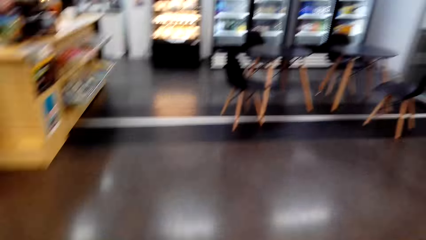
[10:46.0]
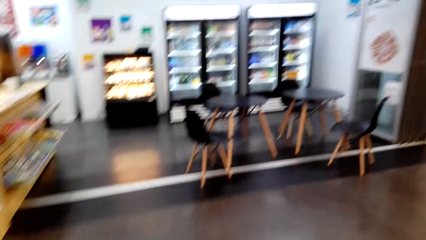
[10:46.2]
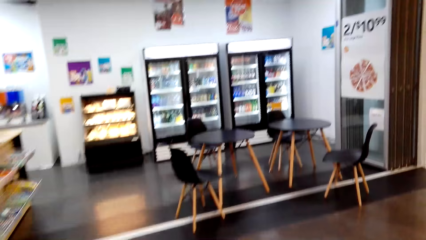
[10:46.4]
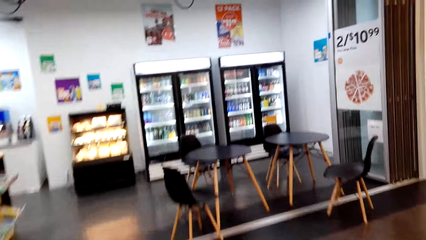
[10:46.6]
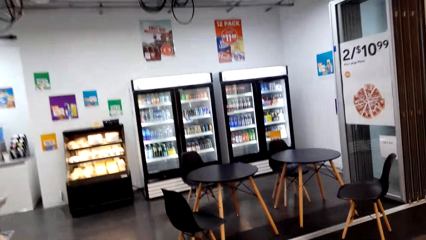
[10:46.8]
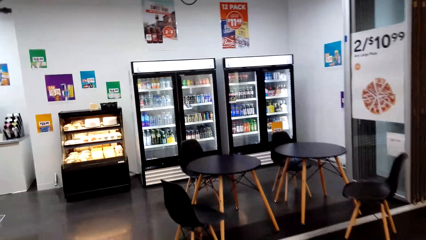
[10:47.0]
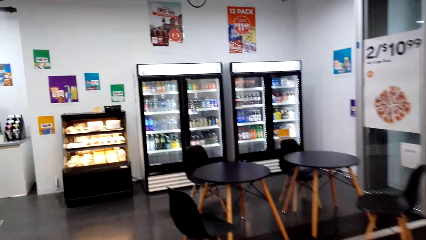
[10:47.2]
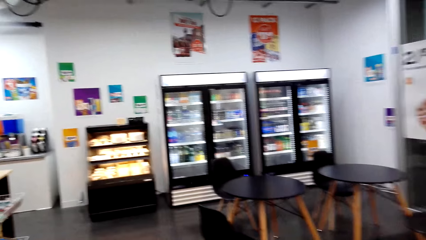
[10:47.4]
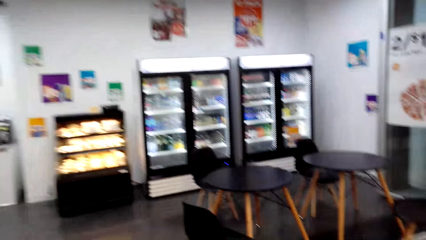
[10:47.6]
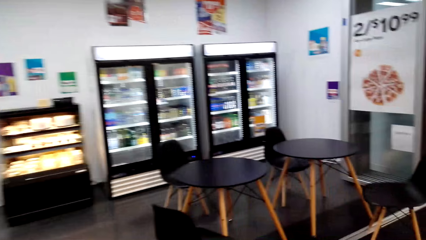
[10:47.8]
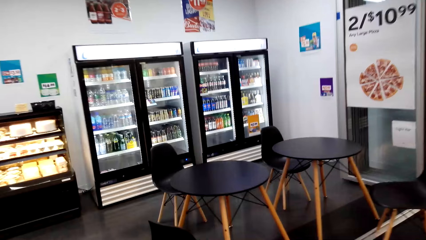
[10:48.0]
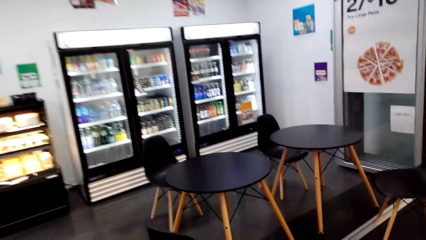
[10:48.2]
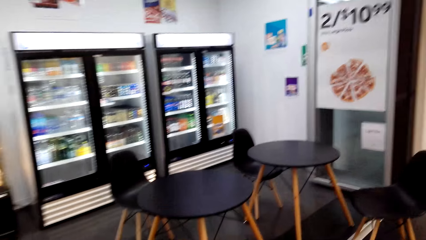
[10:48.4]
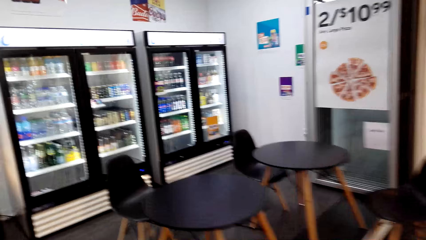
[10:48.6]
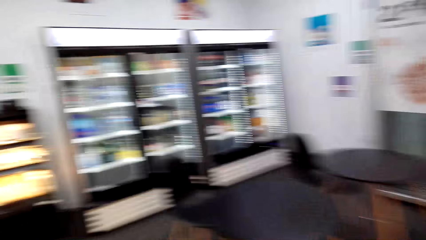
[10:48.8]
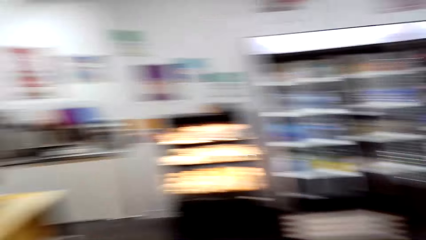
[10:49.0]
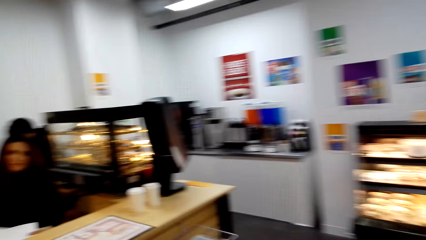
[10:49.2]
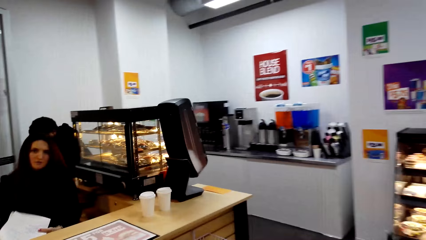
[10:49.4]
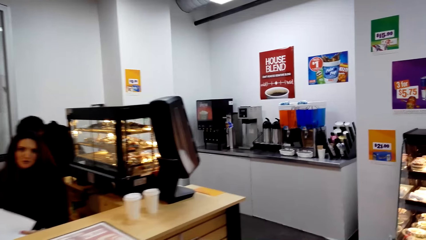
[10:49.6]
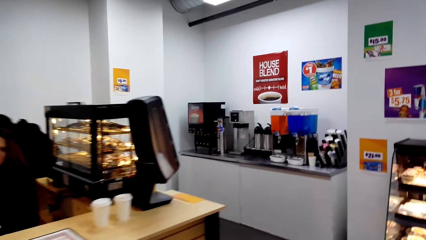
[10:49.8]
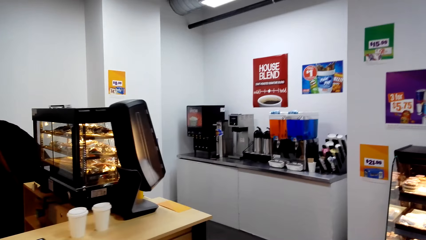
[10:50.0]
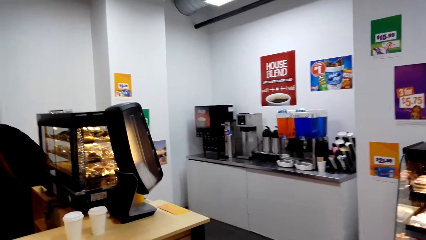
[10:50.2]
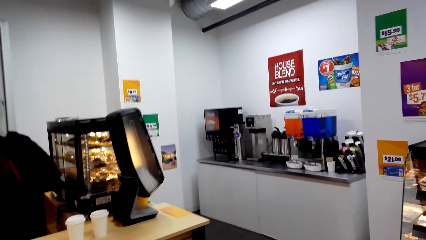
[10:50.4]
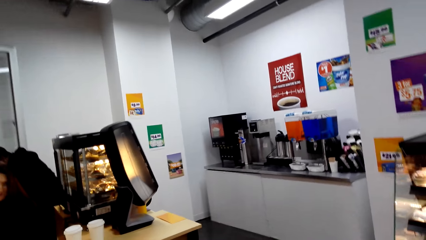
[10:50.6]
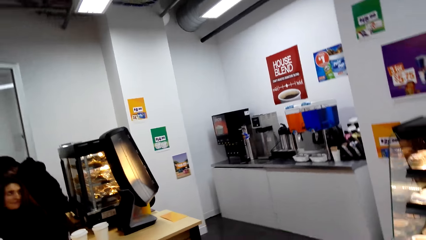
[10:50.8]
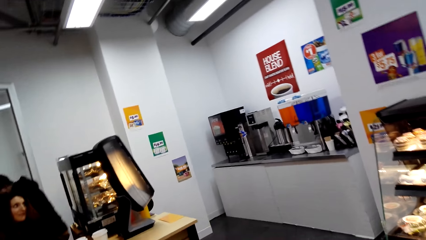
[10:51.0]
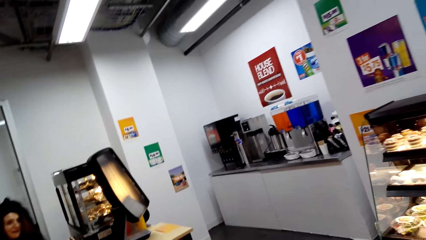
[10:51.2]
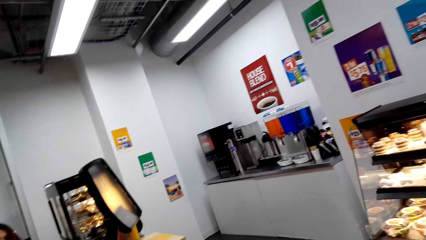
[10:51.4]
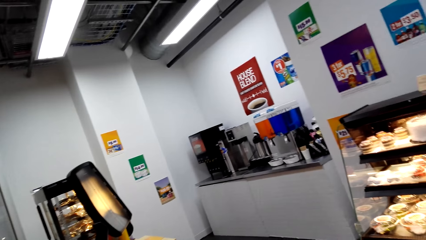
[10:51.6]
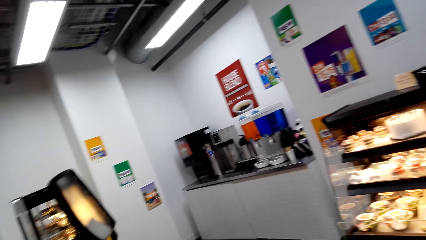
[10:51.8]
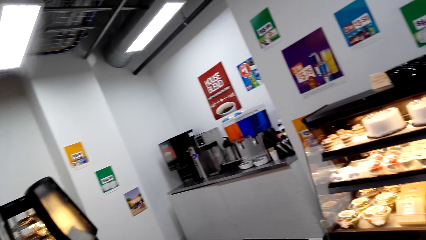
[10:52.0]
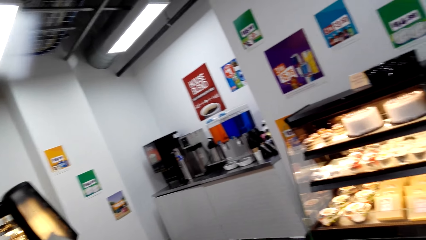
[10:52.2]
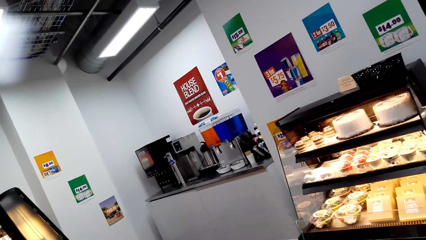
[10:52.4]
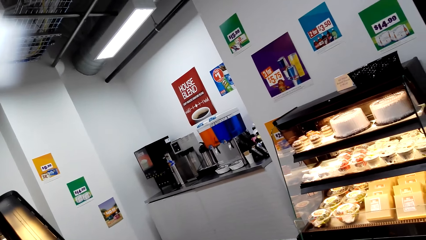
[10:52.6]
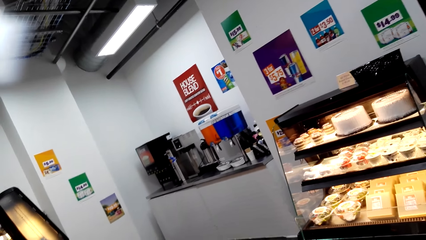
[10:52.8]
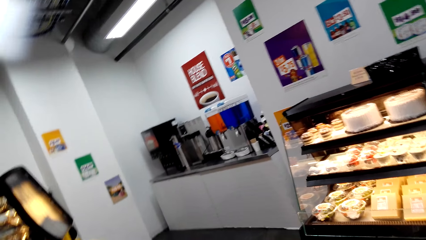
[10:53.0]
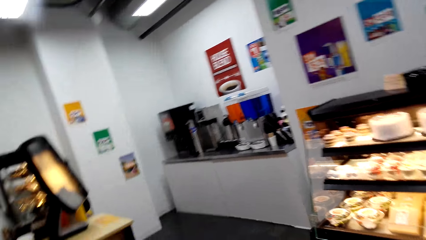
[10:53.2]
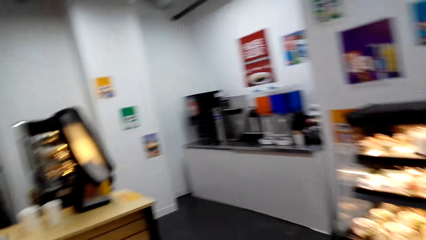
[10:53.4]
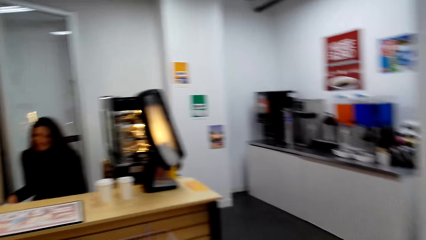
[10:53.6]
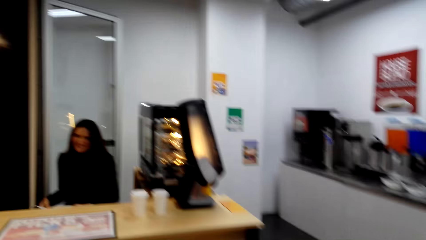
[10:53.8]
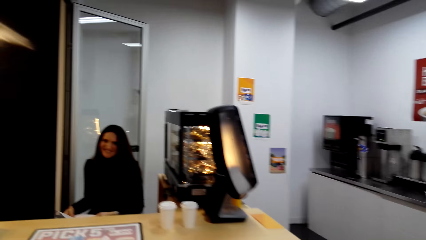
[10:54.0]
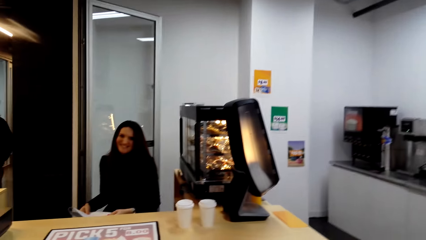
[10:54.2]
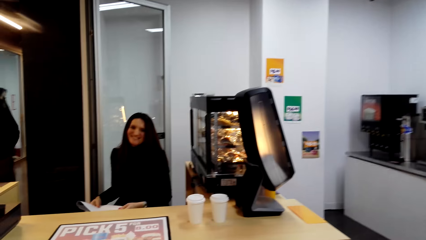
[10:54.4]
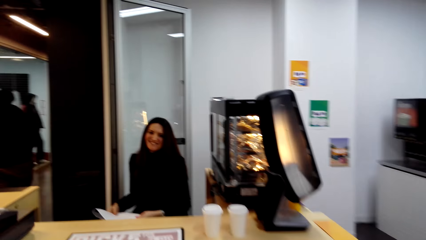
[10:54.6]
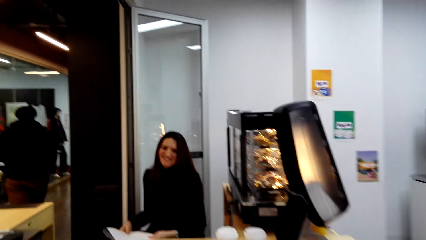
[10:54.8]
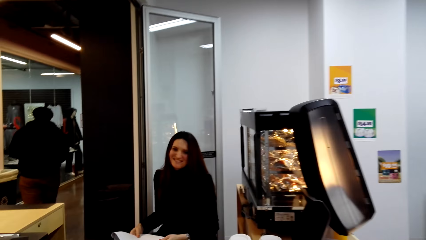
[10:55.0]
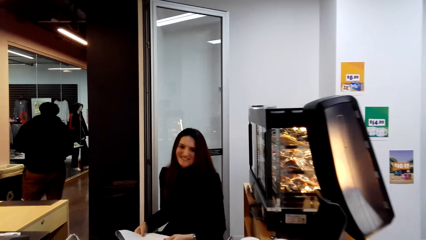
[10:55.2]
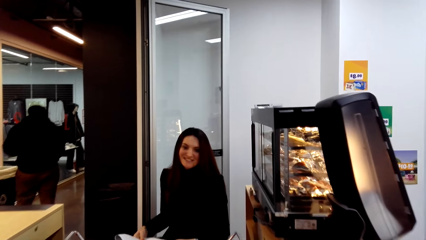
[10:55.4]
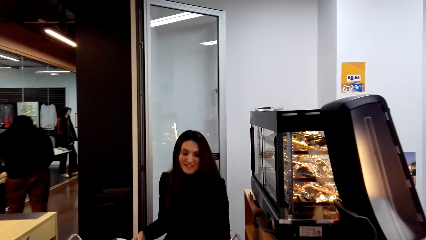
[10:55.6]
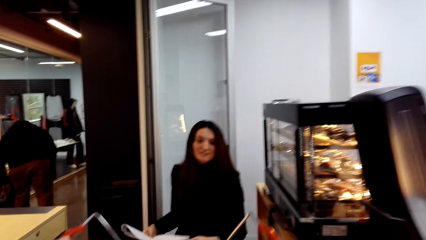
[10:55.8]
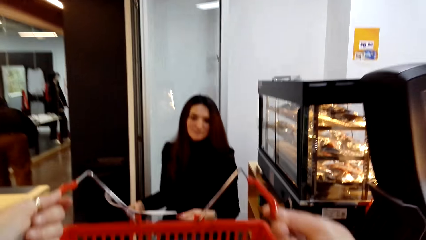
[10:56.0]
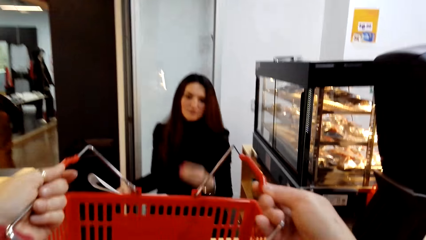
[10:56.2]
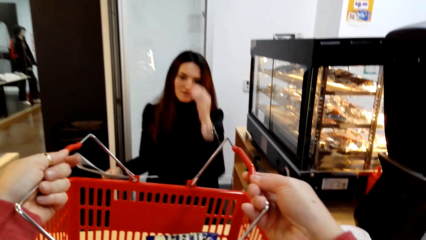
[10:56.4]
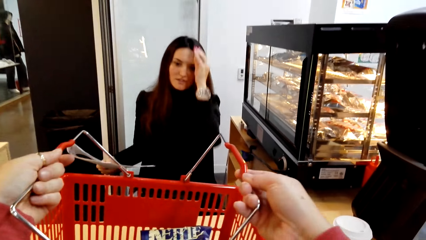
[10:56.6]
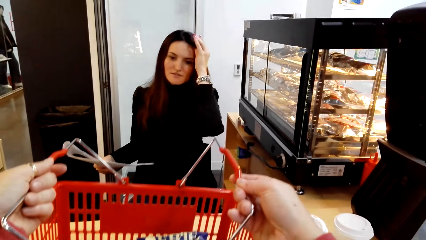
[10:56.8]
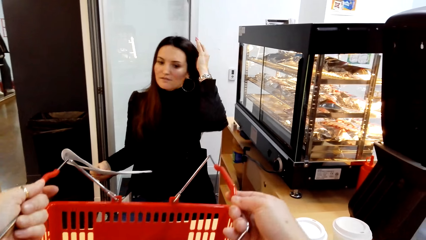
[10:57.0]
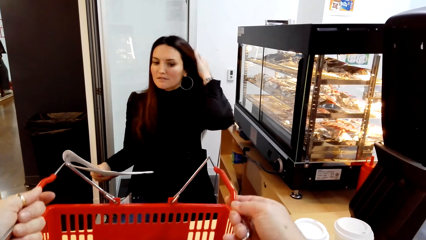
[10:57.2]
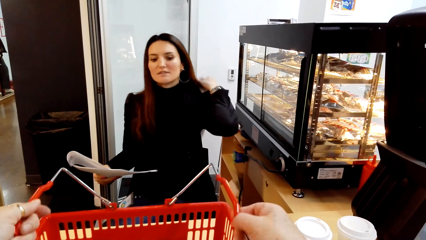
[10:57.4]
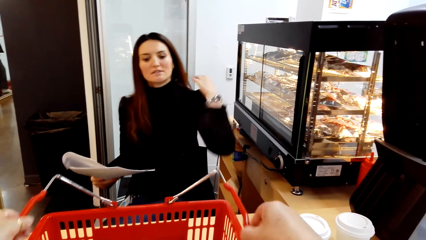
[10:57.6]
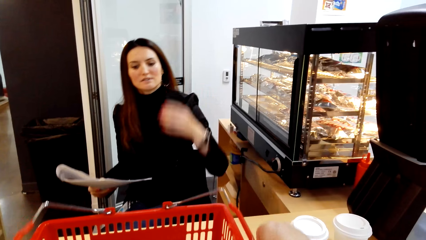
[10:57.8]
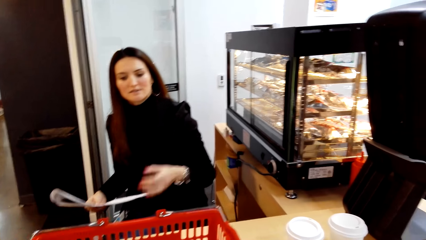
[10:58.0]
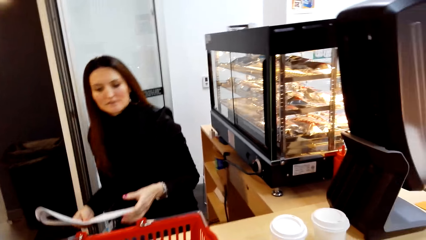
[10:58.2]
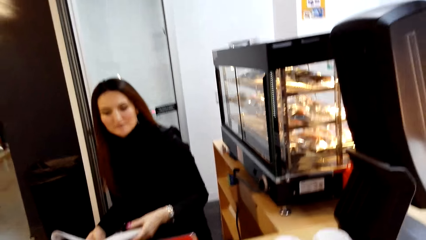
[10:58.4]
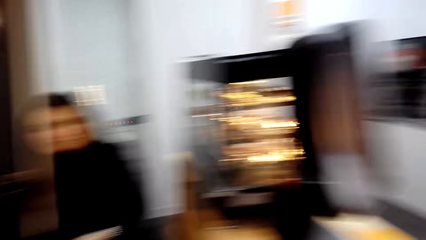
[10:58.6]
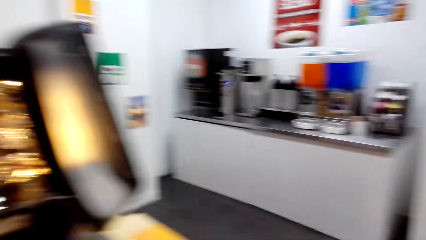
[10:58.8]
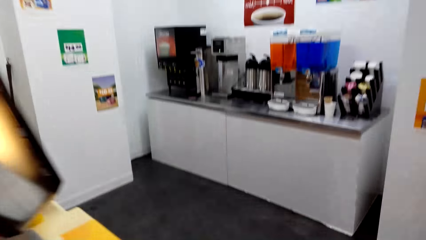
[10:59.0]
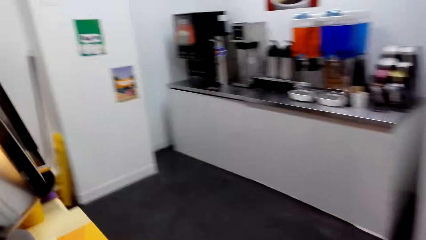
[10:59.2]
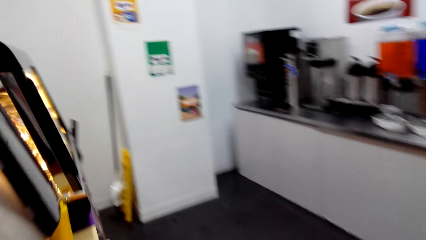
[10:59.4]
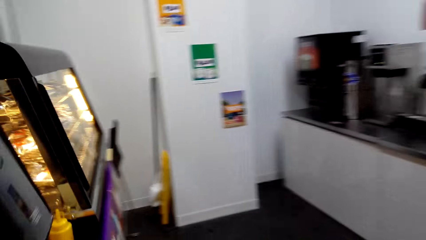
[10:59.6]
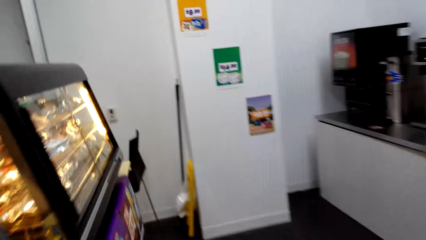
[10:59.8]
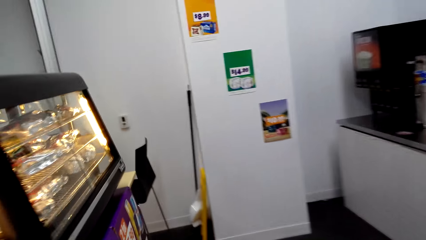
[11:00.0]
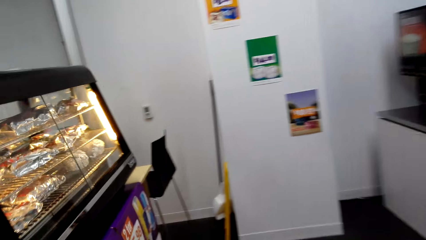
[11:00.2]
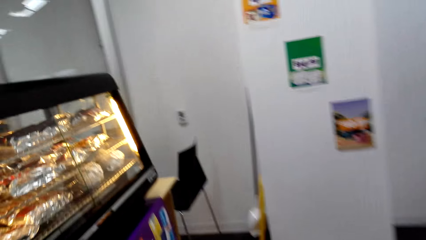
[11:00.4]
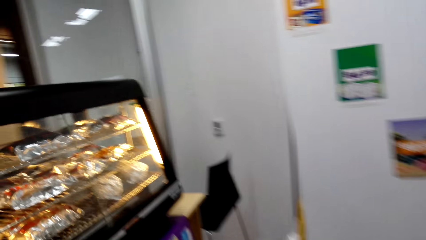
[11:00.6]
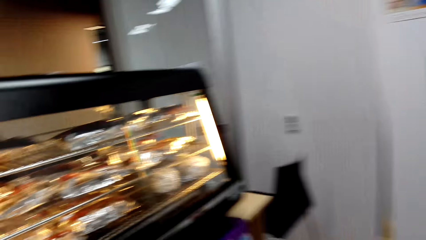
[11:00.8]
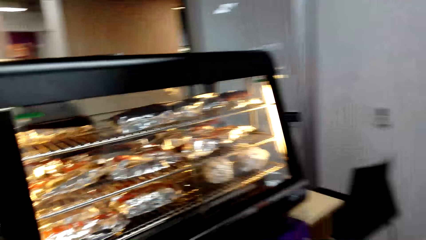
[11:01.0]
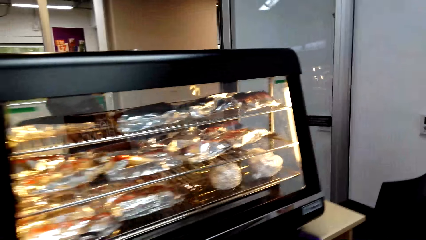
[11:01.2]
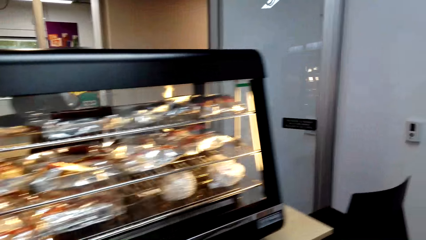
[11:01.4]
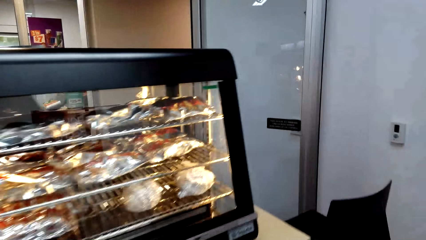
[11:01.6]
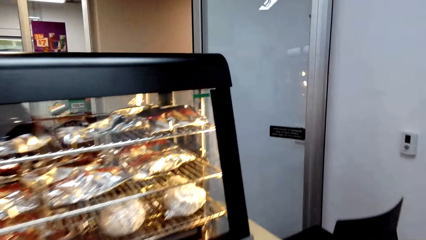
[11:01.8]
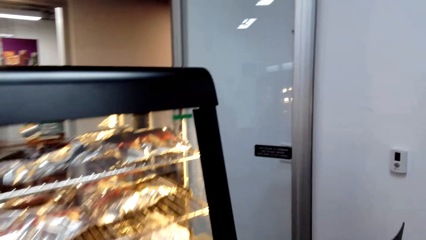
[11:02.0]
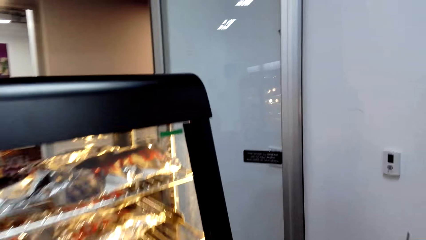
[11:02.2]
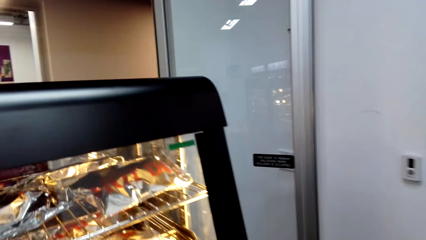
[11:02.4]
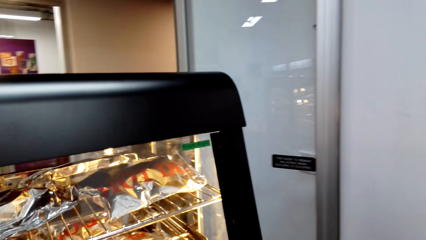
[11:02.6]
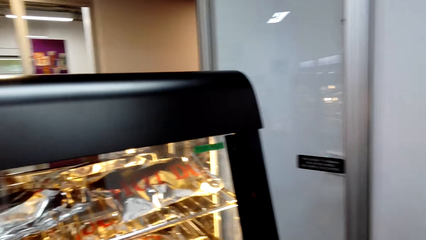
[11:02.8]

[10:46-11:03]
The camera wearer looks around the store. They walk towards the table. They walk to the desk. A lady smiles at the camera wearer. A man walks in the store. The lady touches her hair. The camera wearer lifts the shopping basket. They put the shopping basket or tray on the counter table. The lady lets go of her hair. She holds a booklet in hand. The camera wearer walks around the desk.
